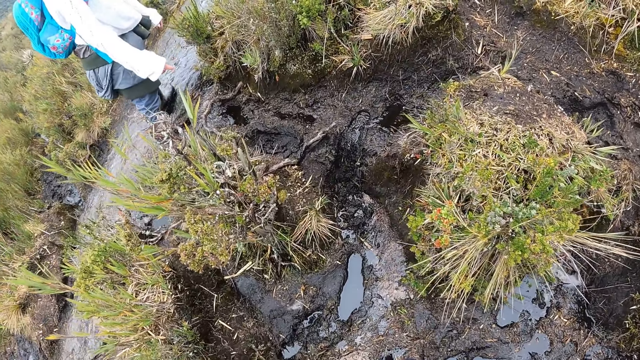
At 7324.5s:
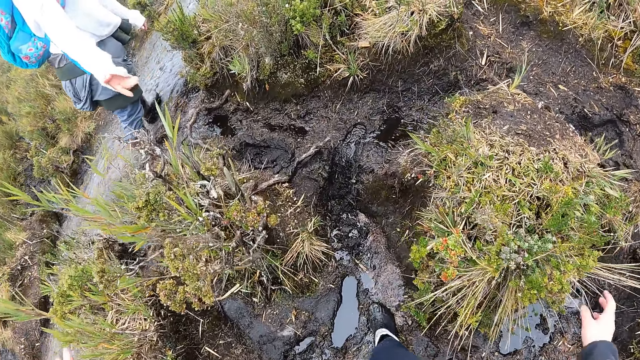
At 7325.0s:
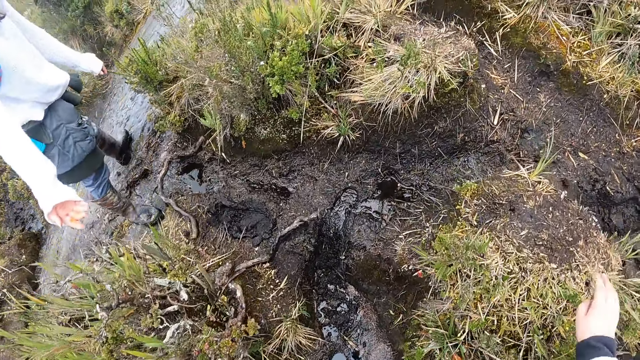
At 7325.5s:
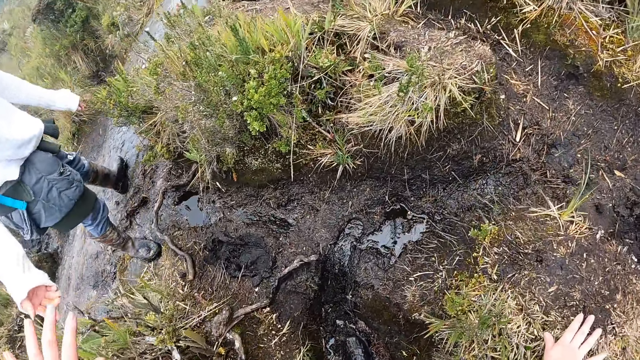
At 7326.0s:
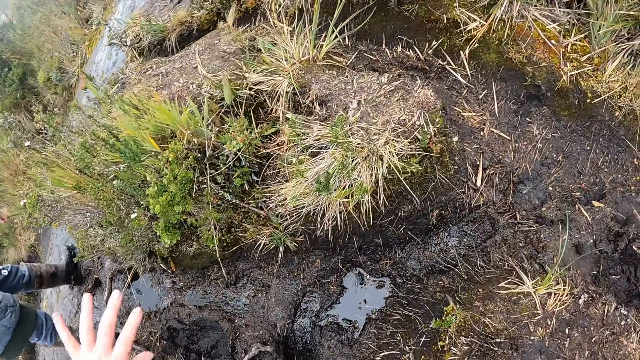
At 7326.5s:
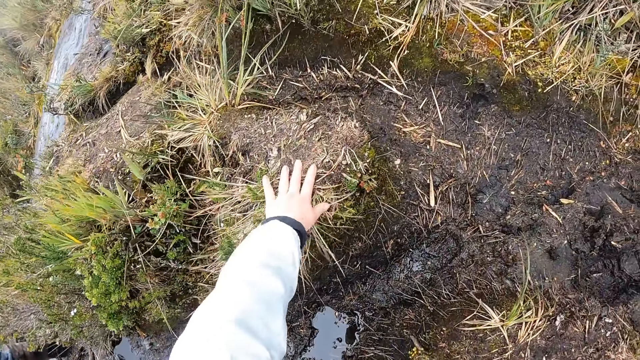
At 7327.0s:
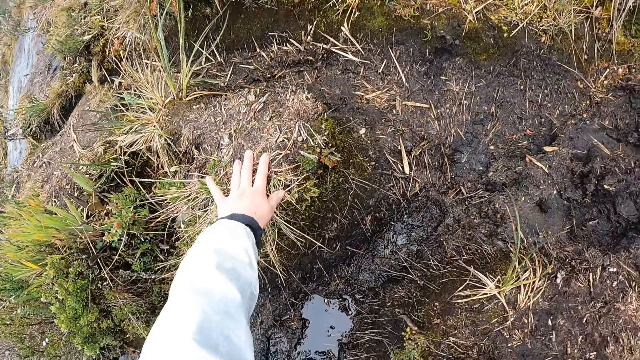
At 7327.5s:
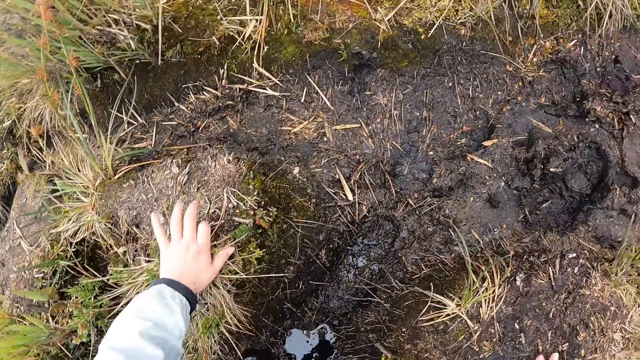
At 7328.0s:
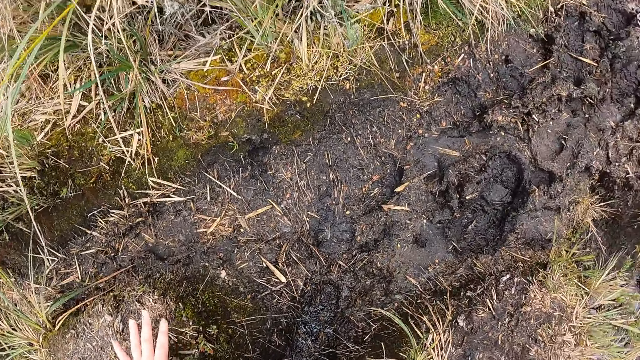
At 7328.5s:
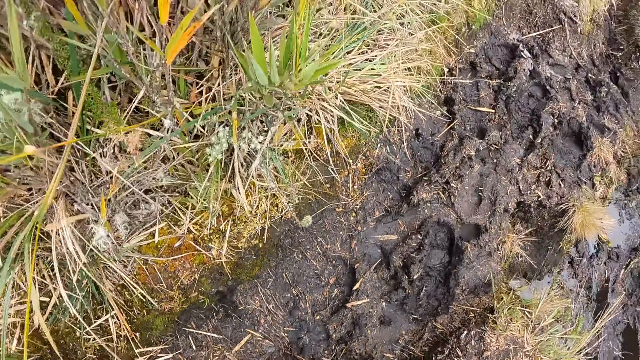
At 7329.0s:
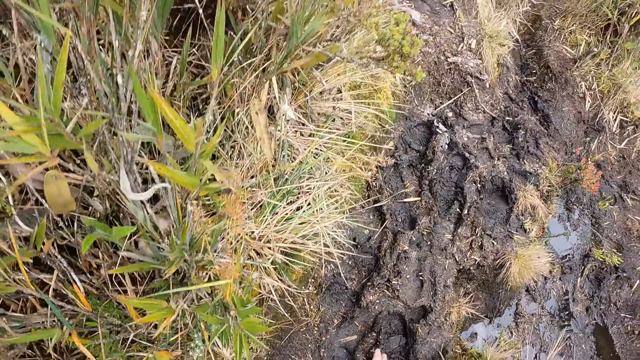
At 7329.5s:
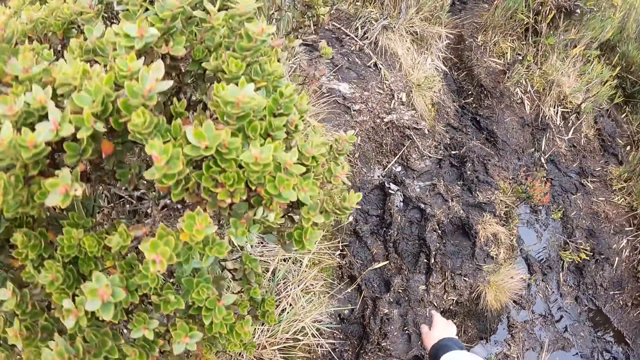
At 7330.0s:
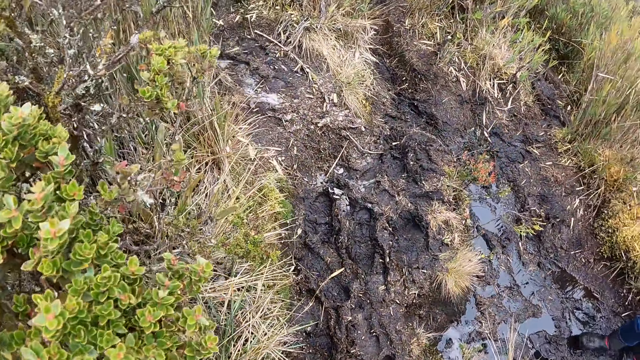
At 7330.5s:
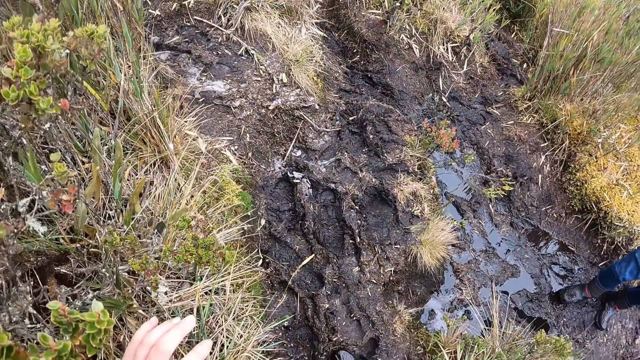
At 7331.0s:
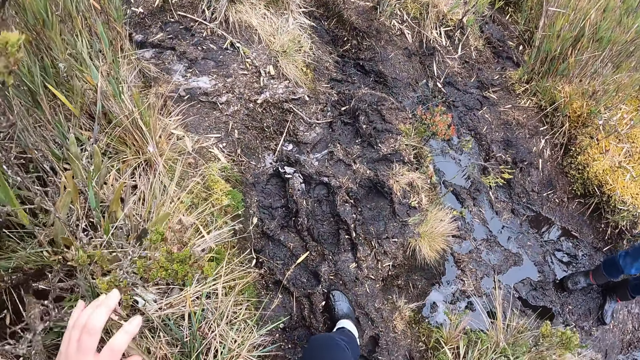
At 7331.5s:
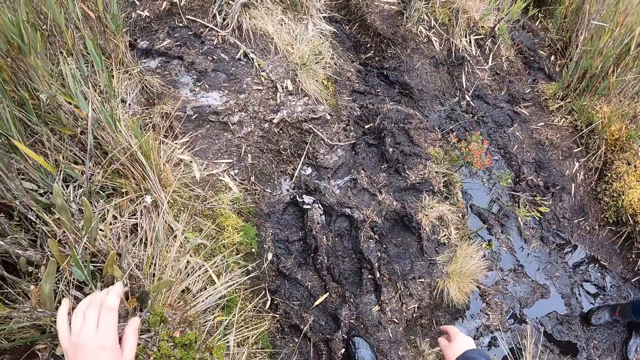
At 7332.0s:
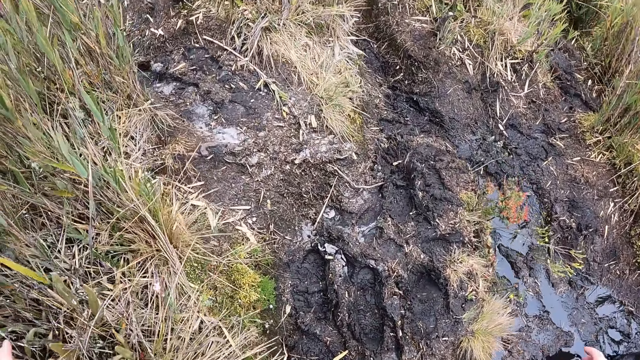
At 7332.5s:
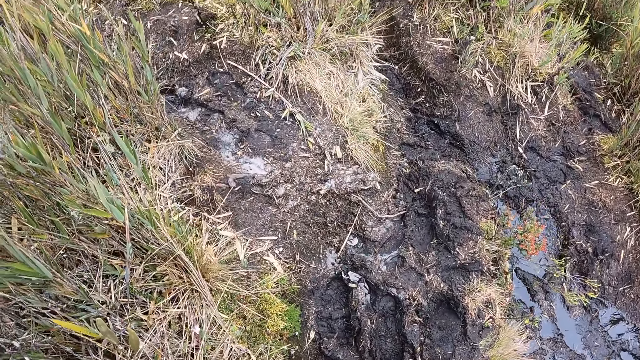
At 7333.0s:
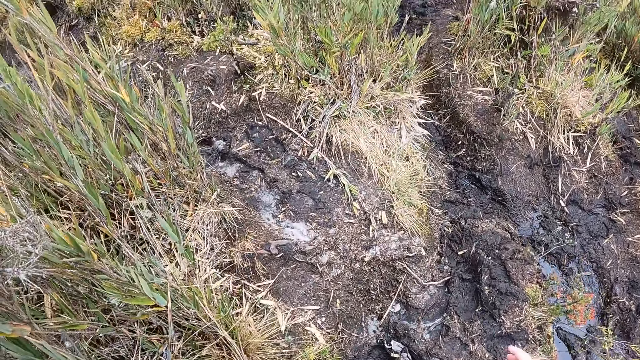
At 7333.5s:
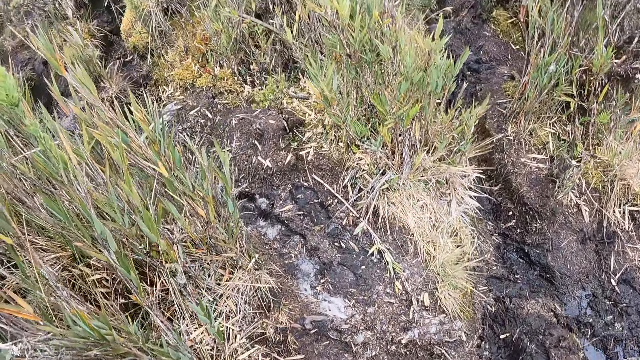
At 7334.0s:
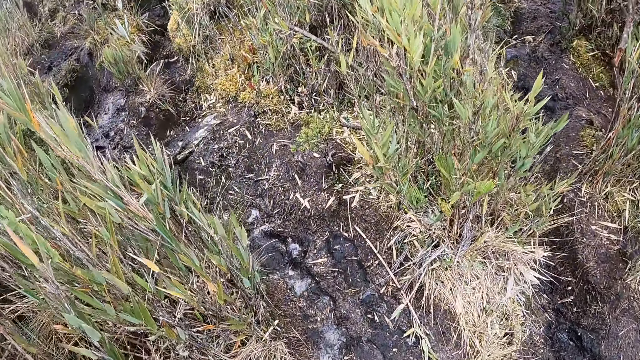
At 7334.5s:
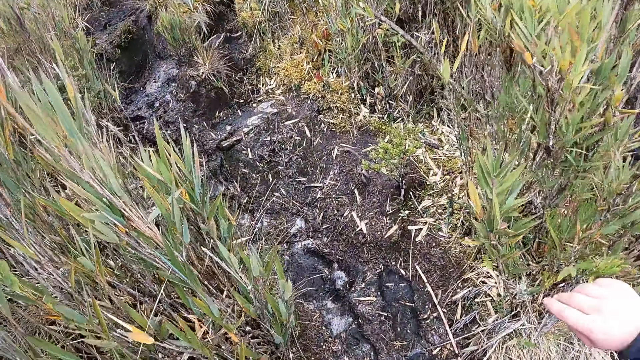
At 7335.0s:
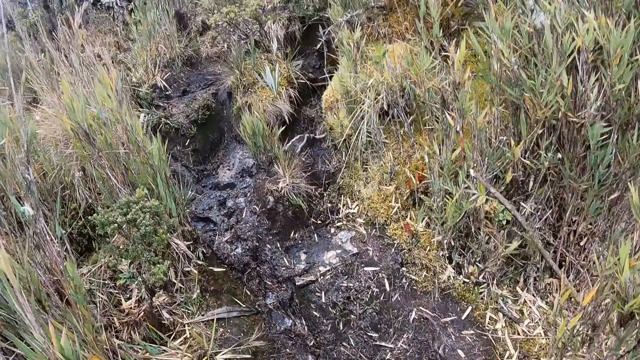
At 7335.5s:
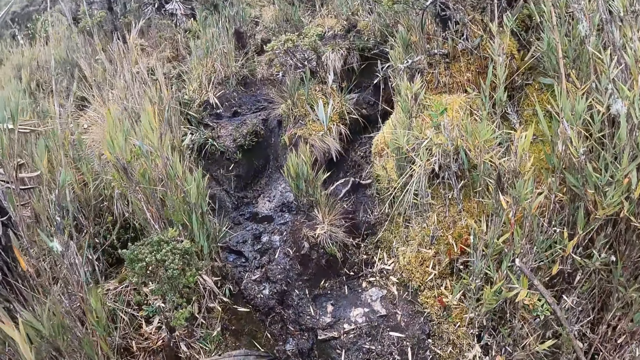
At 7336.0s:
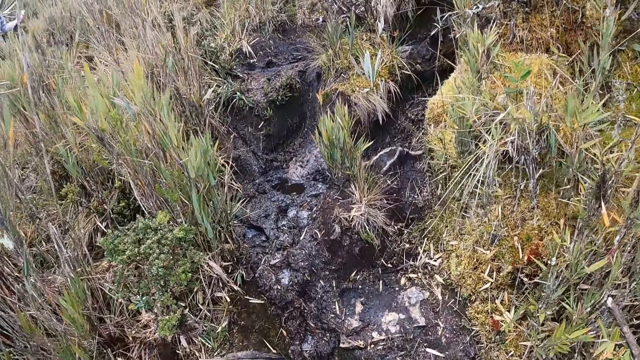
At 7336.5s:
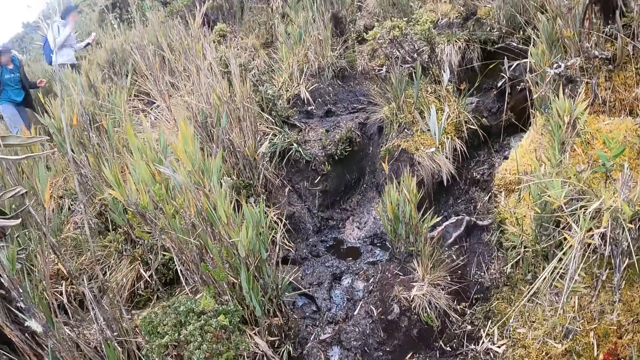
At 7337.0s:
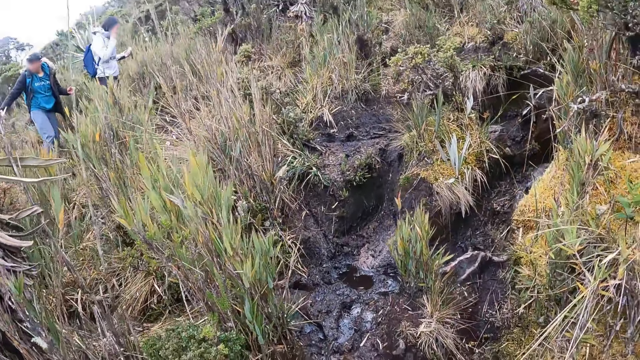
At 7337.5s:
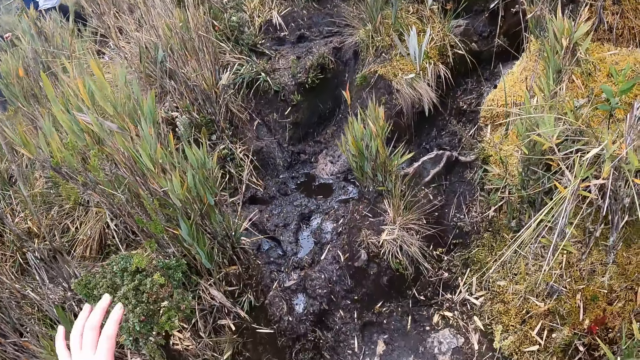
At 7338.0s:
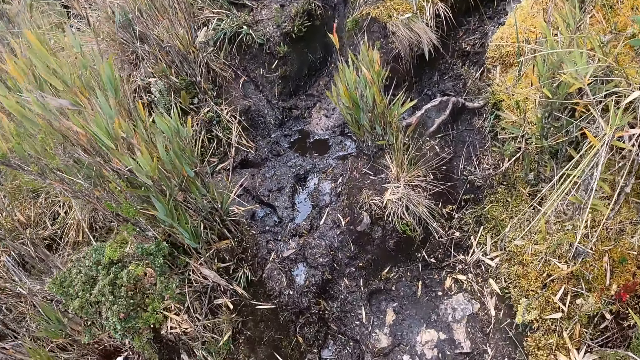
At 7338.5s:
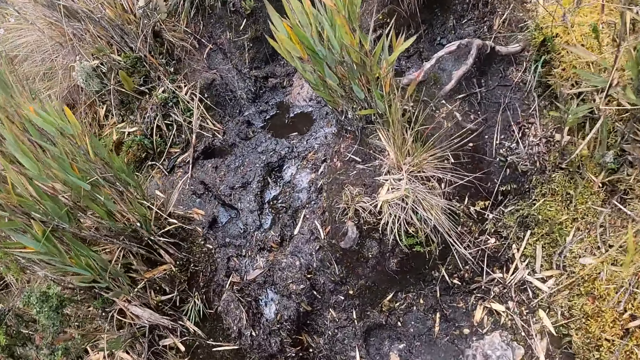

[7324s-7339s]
The camera wearer touches grass. She climbs the rock with both hands on the rock. She walks on the hill. She touches her face with her right hand.

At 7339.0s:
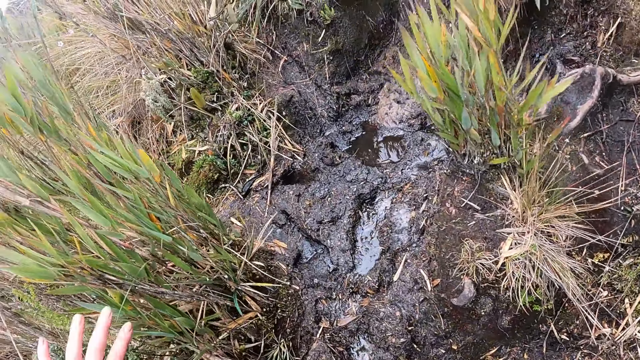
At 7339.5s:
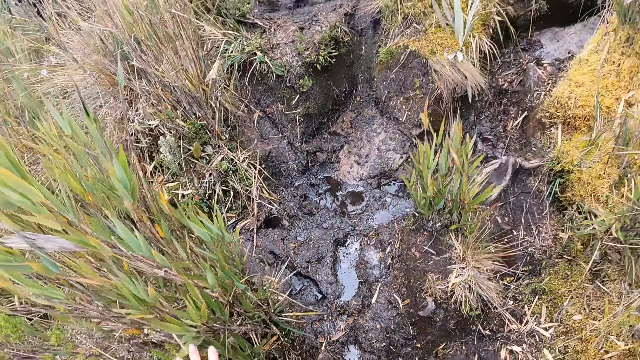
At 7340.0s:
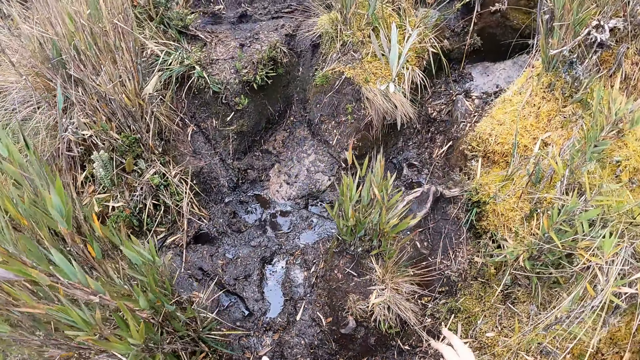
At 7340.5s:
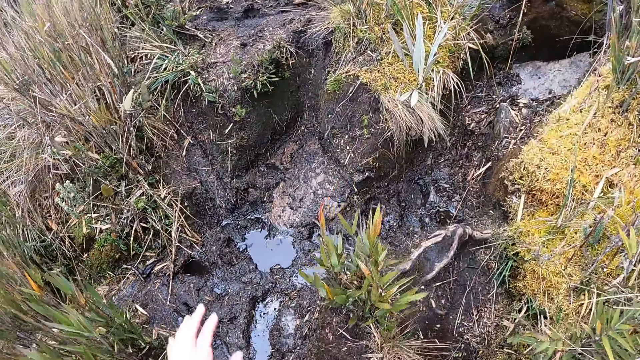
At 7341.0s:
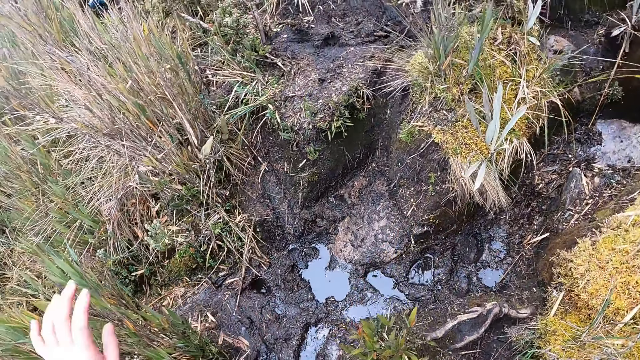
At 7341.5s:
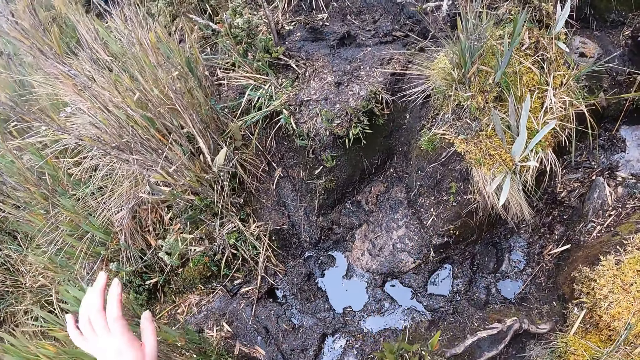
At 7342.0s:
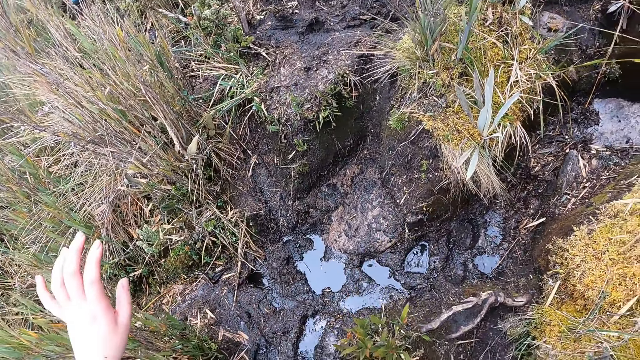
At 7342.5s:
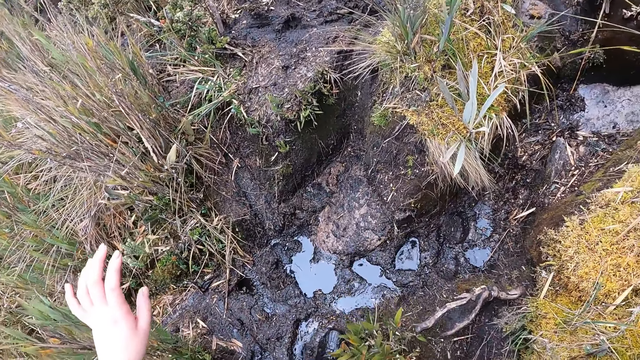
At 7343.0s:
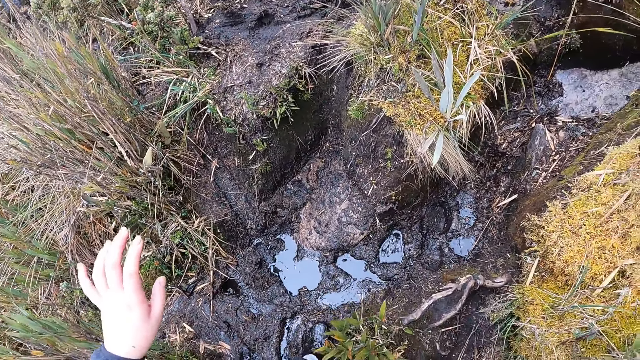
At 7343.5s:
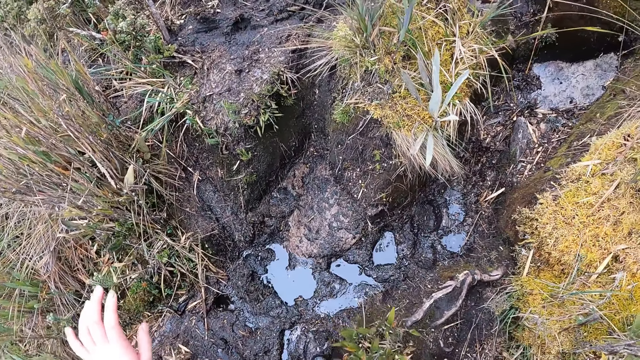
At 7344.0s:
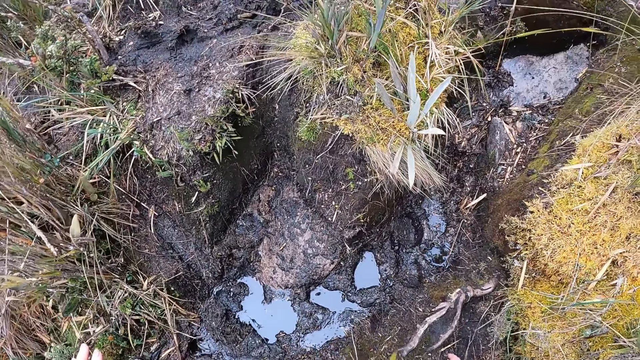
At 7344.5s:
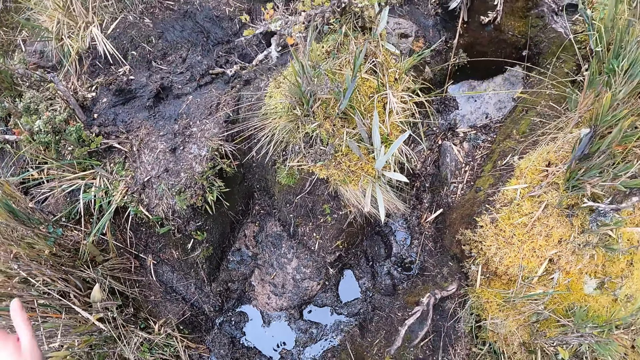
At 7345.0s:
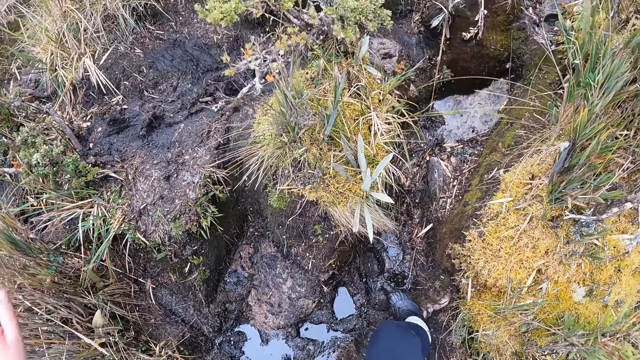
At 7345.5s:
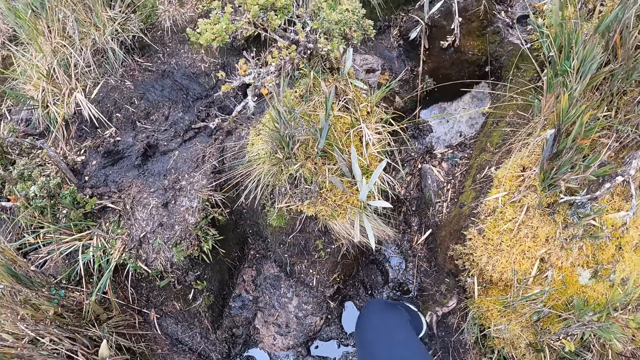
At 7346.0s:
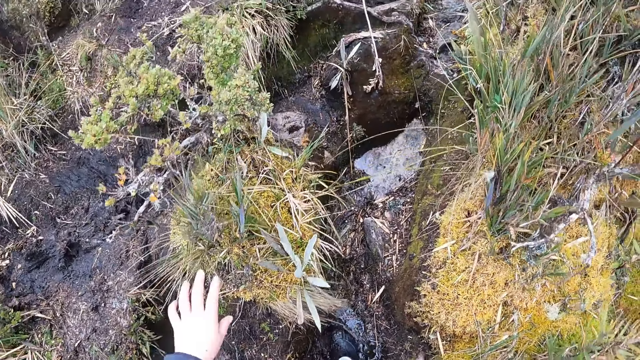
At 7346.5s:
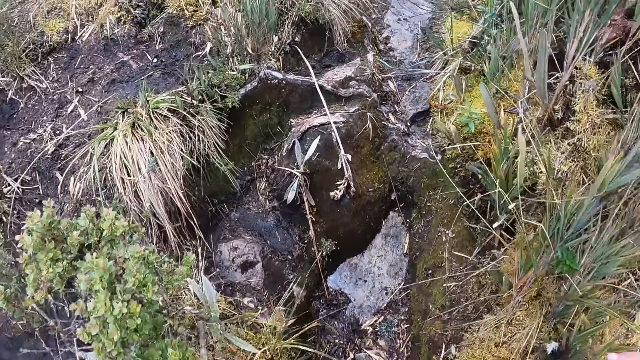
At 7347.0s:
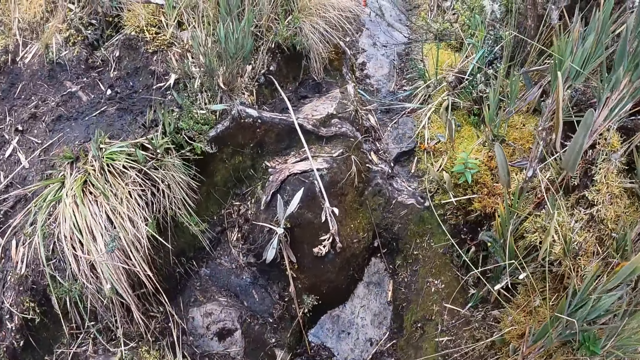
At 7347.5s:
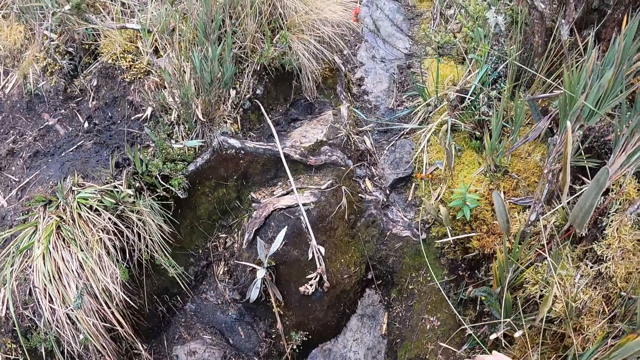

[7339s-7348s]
The camera wearer walks down the path in the forest.
